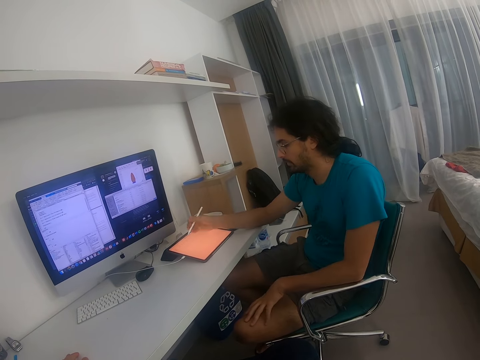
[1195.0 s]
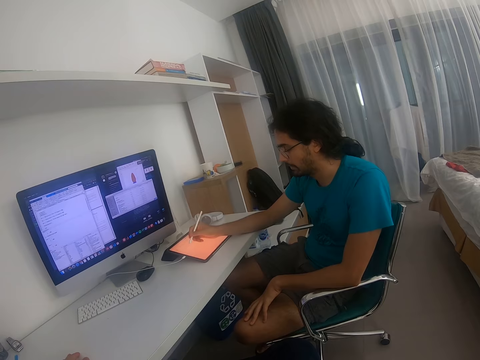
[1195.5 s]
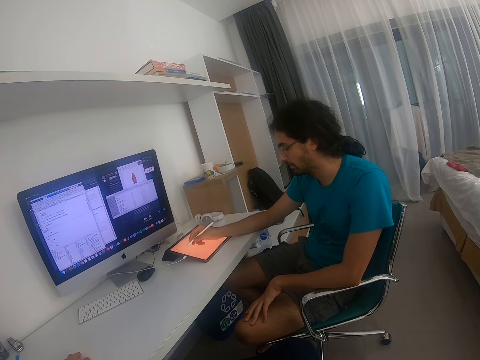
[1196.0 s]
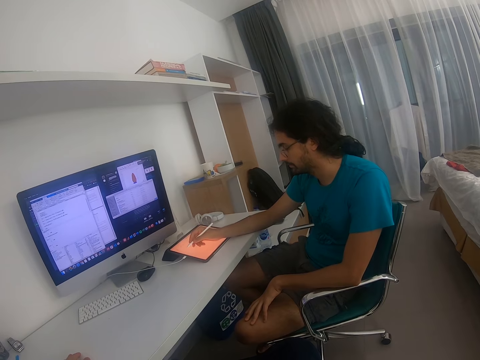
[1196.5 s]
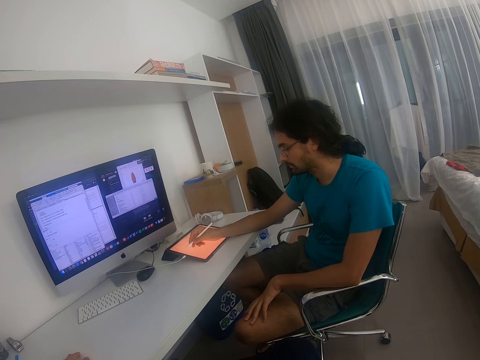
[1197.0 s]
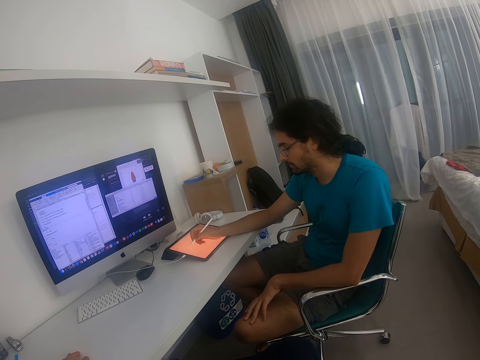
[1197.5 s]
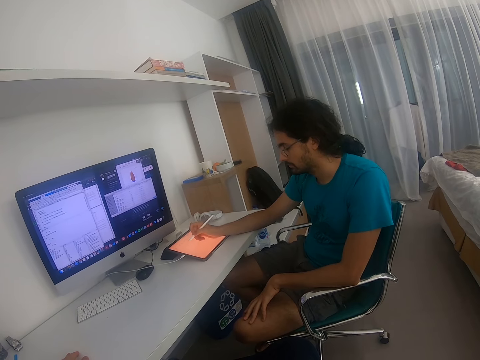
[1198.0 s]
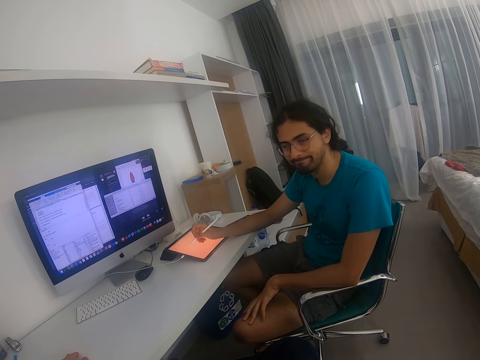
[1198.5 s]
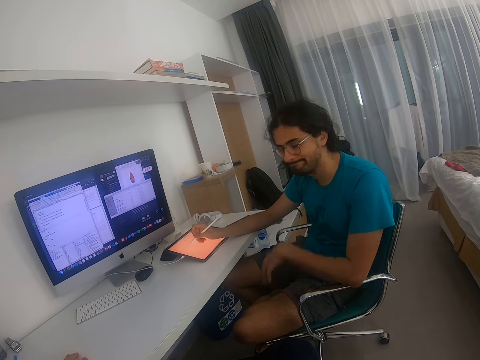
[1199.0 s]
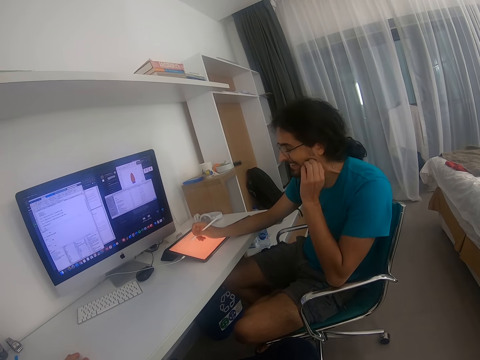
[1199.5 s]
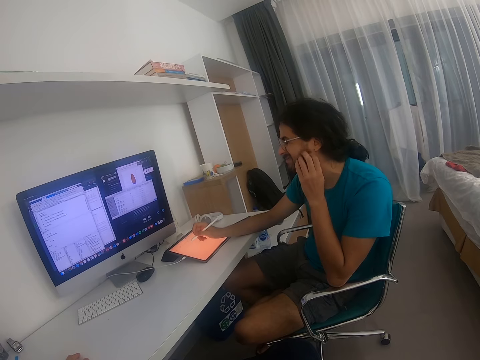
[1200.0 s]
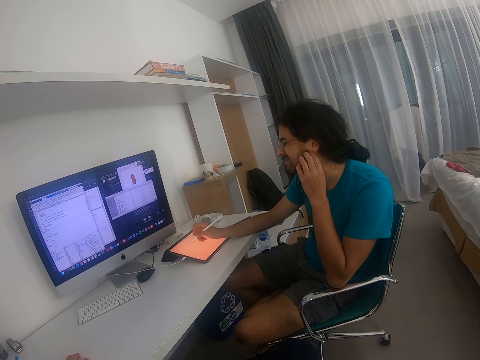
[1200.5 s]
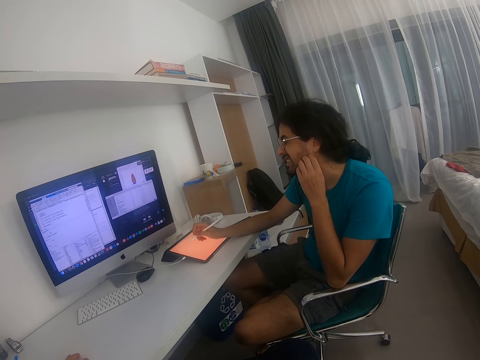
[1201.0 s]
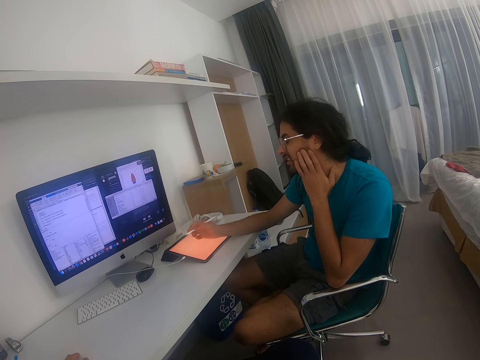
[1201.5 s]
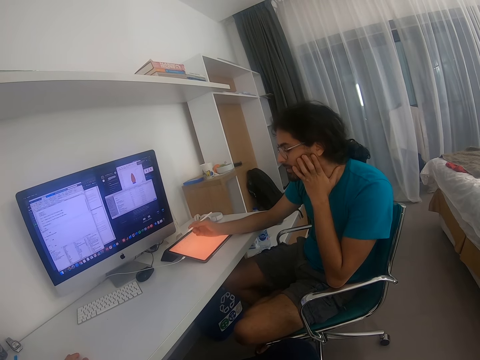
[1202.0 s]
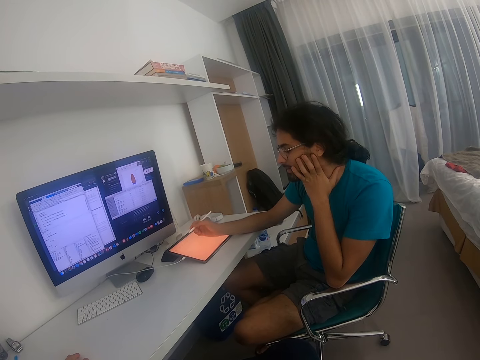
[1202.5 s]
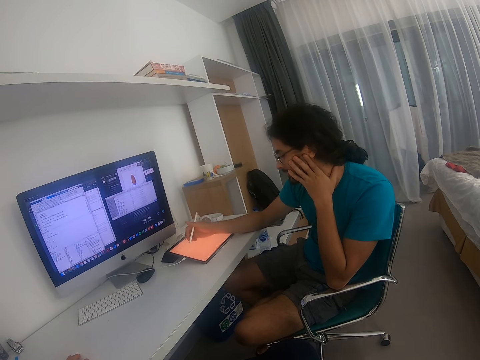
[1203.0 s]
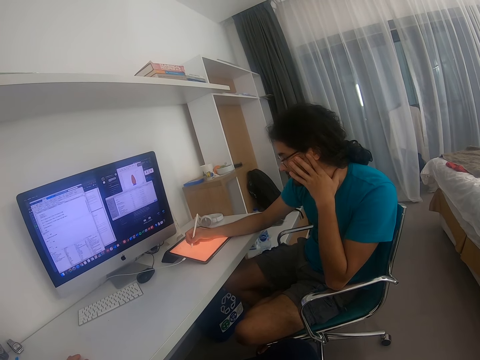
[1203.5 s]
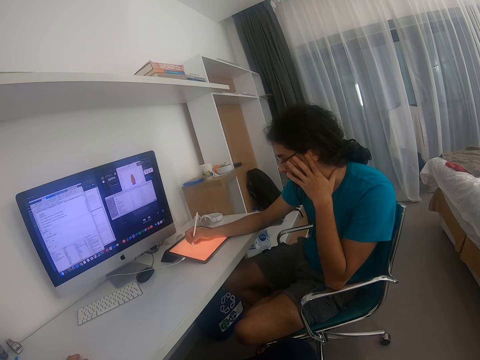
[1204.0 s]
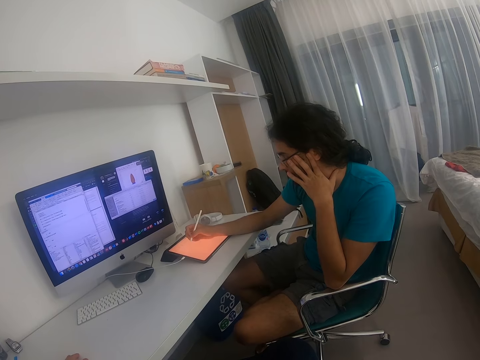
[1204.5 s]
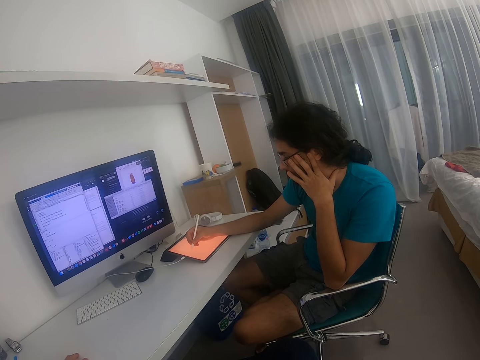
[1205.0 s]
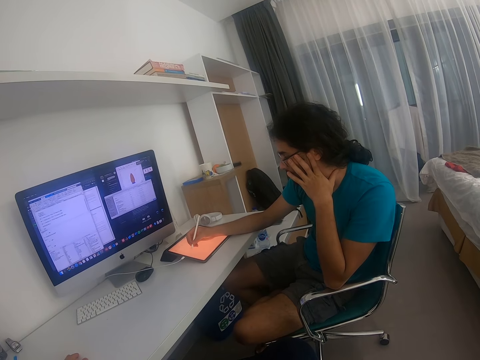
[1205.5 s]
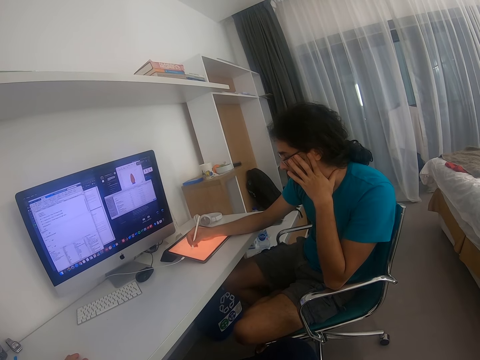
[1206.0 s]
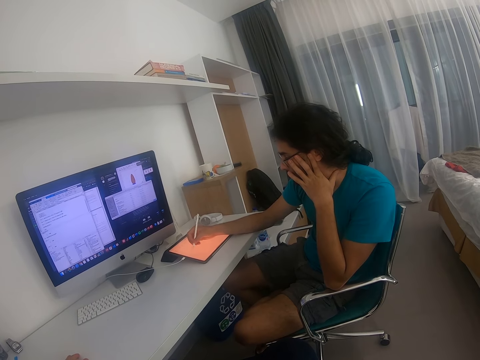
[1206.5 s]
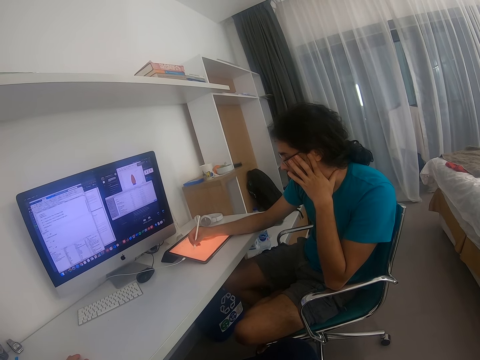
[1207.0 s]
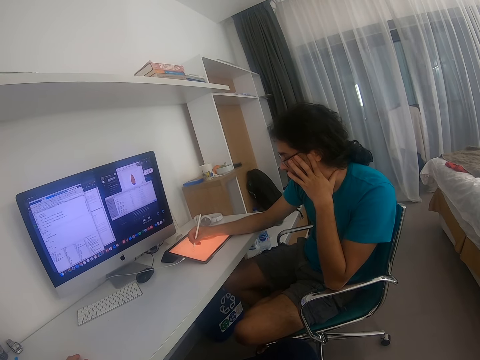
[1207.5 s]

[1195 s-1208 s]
A person writes on the iPad. The person scratches his beard. The camera wearer writes on the pad.

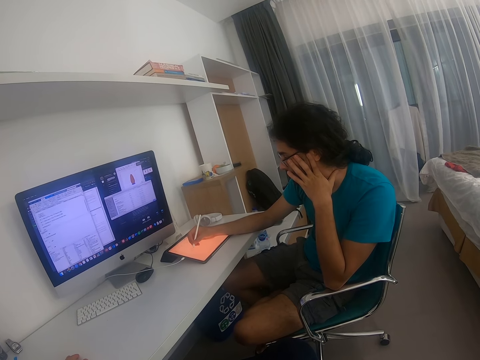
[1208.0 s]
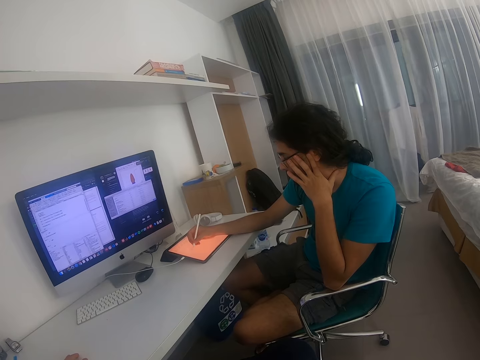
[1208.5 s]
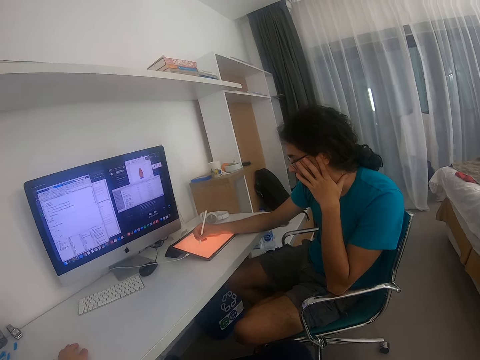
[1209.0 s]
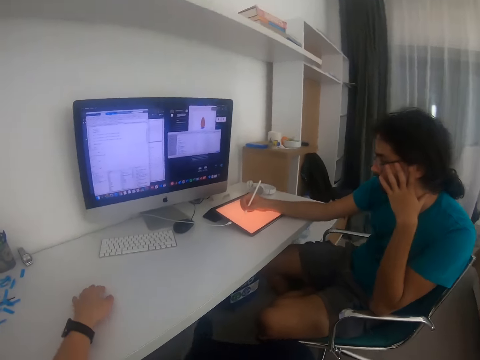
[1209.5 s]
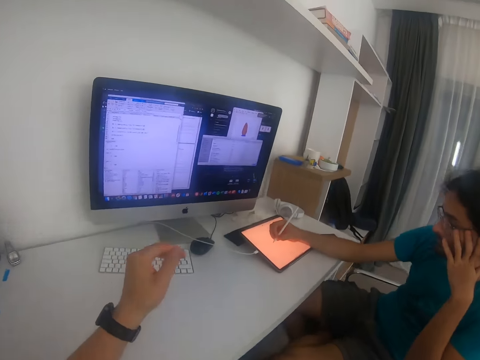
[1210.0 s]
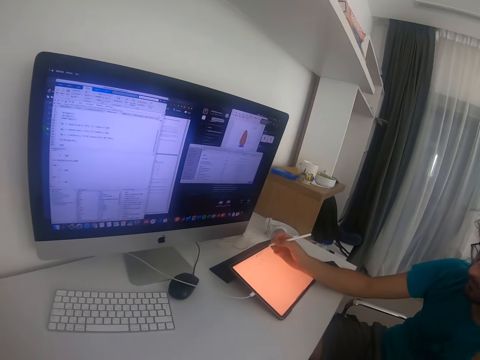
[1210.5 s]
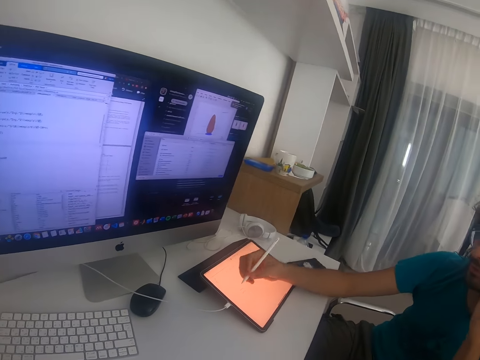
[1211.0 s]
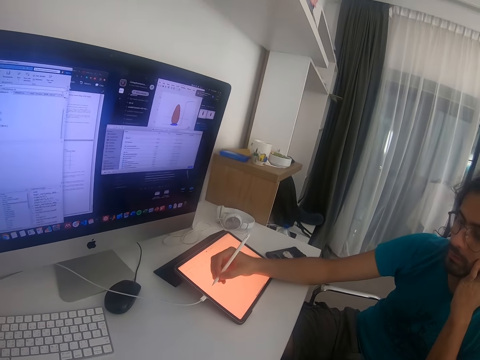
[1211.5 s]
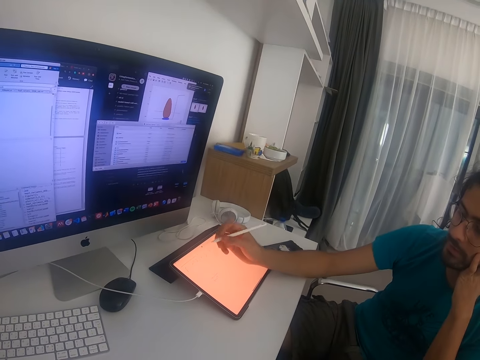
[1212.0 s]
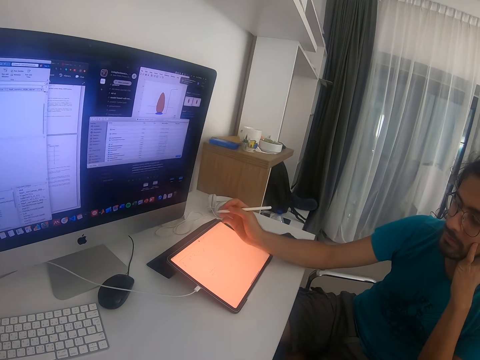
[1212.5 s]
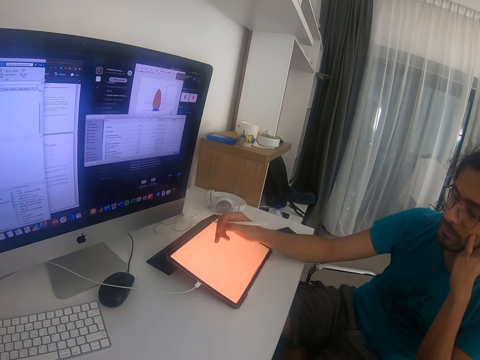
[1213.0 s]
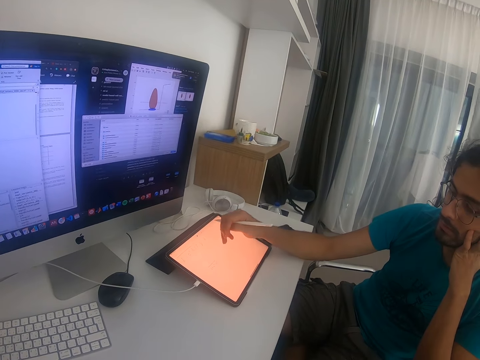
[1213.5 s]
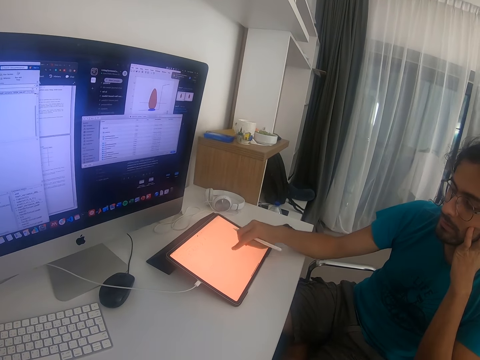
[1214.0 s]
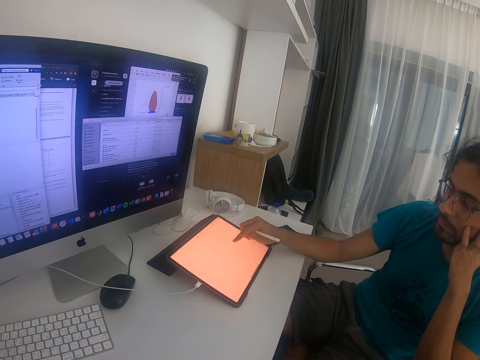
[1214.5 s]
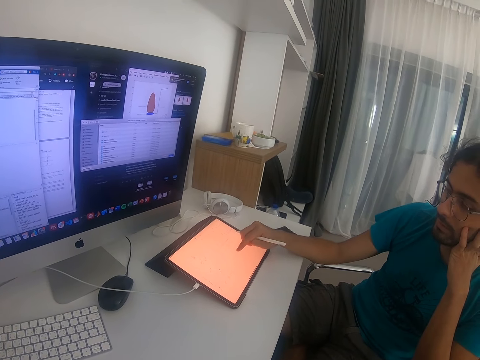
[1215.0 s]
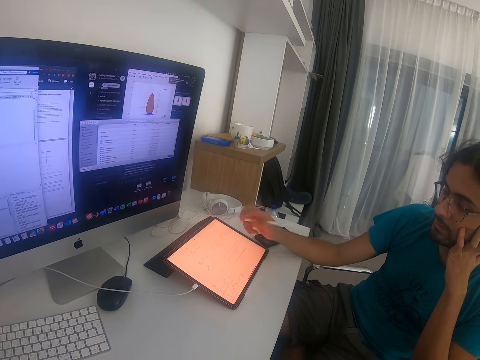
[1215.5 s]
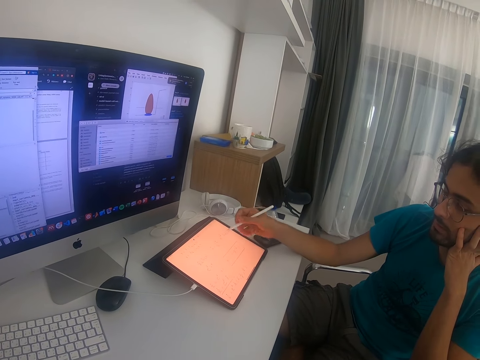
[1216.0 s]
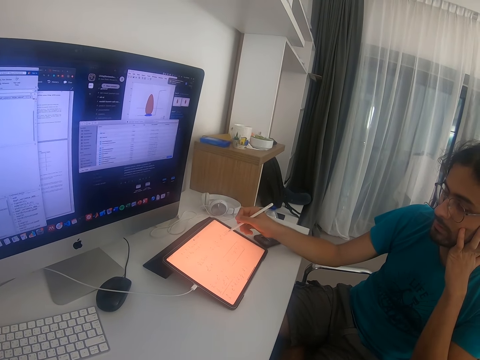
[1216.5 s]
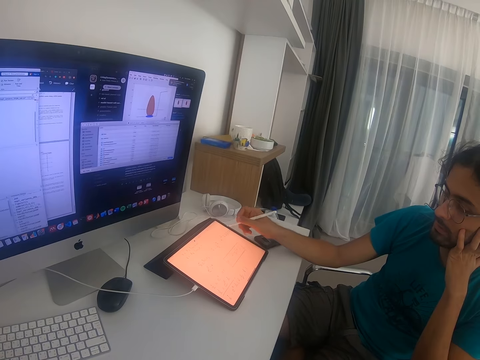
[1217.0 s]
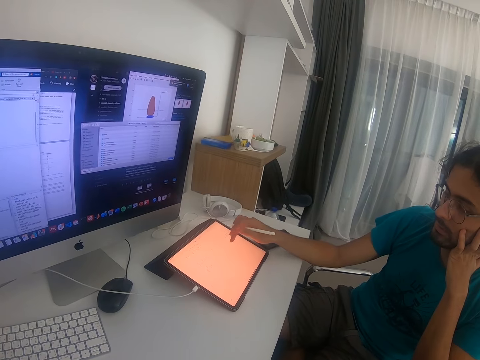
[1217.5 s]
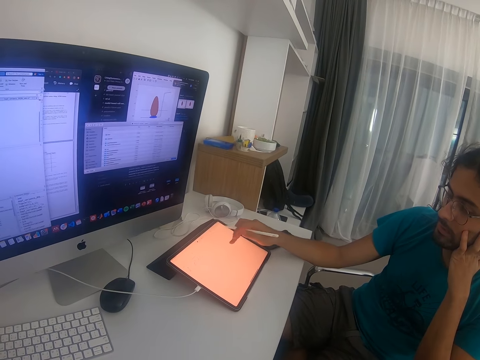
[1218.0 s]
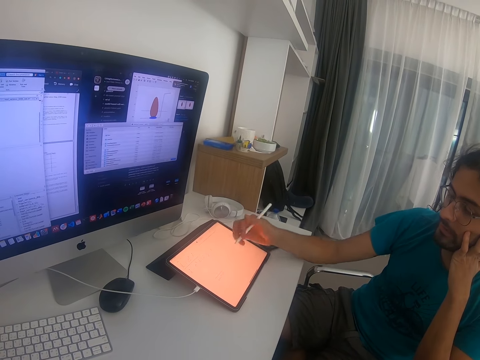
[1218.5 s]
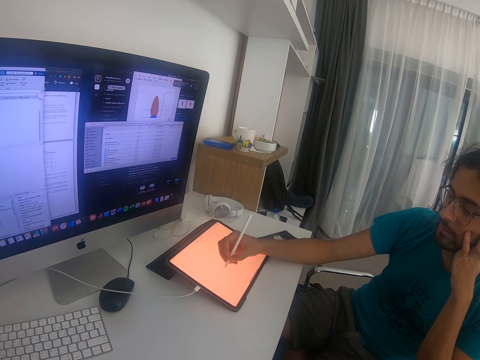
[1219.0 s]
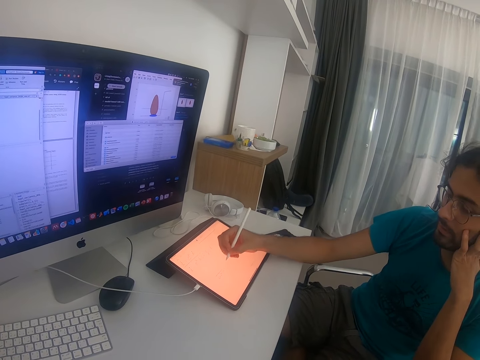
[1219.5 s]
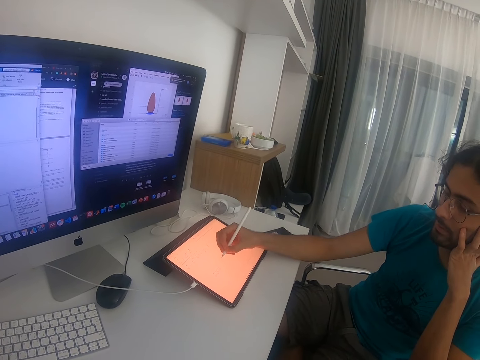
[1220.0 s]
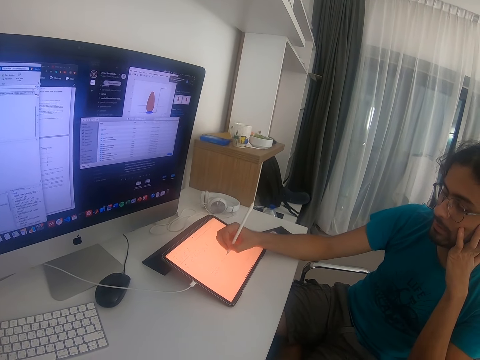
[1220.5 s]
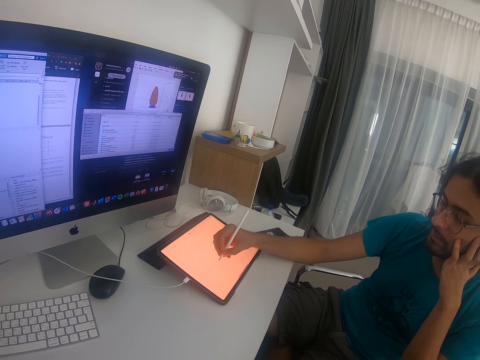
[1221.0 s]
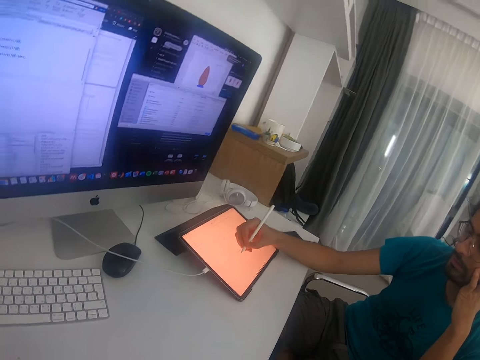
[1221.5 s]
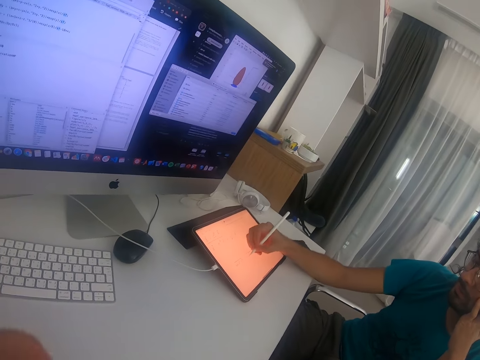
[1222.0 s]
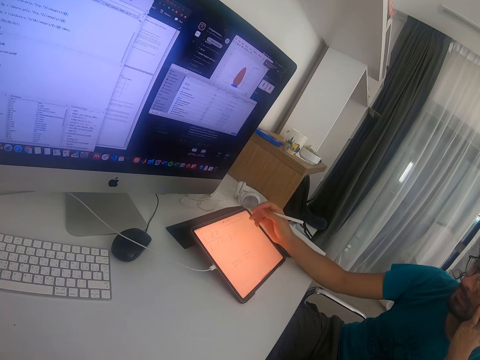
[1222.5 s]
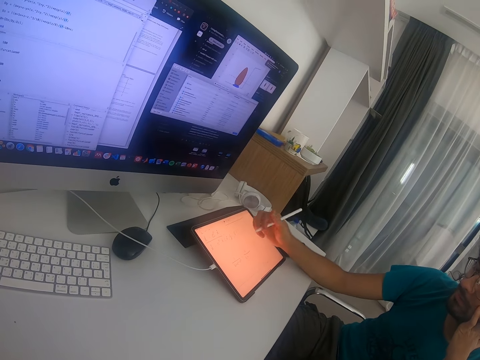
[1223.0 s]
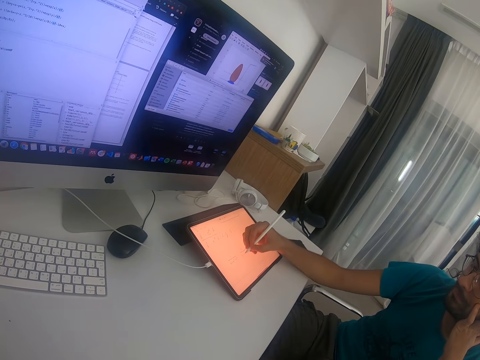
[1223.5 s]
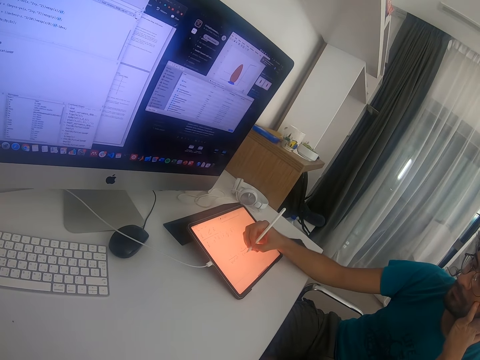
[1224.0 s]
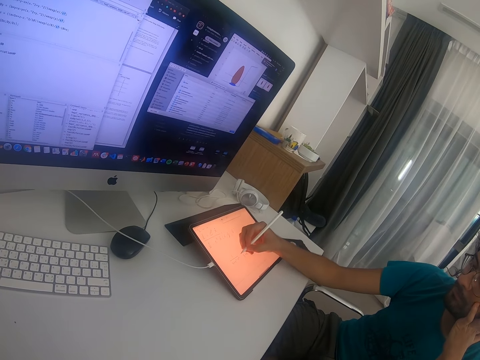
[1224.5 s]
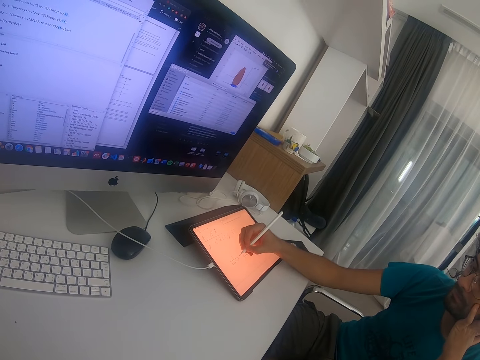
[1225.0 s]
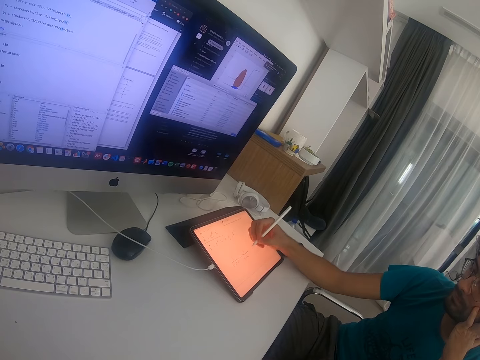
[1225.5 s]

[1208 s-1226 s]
The camera wearer moves. A person touches the tablet and writes on the tablet.
